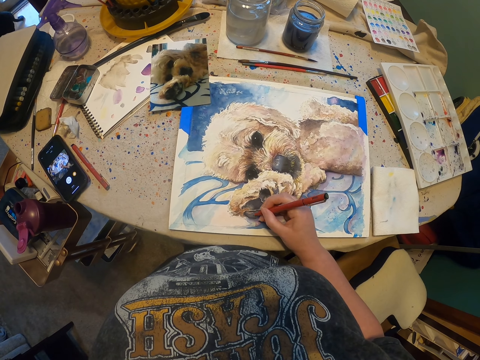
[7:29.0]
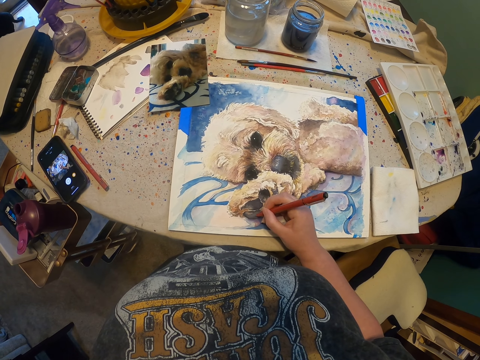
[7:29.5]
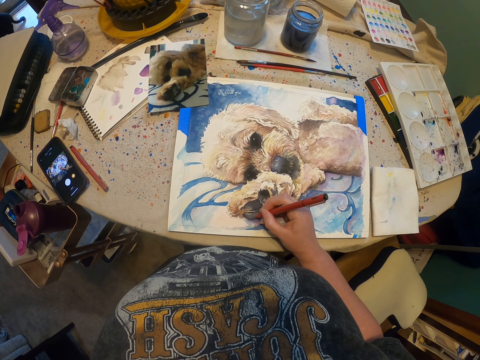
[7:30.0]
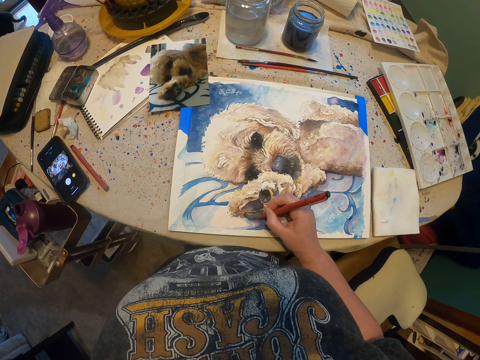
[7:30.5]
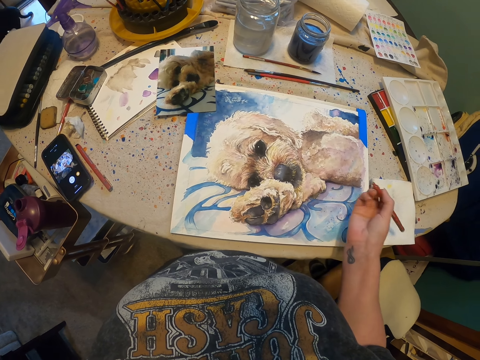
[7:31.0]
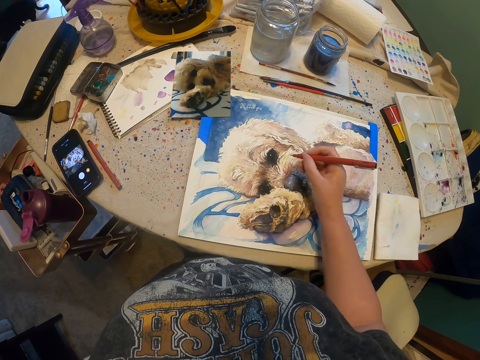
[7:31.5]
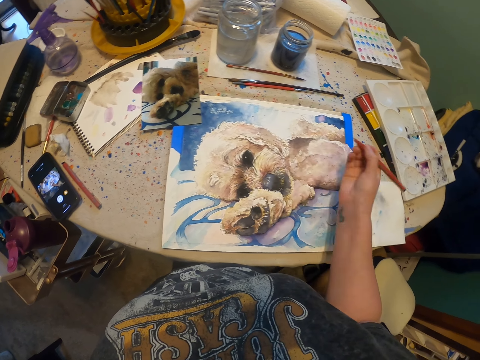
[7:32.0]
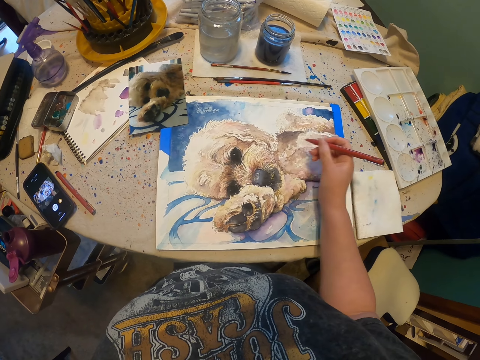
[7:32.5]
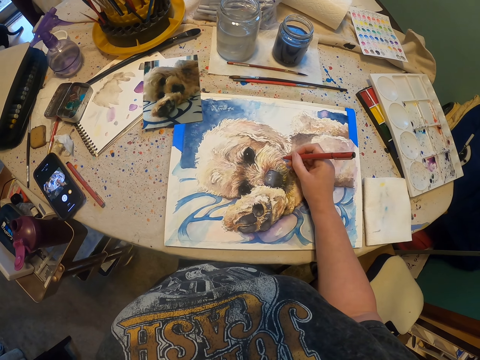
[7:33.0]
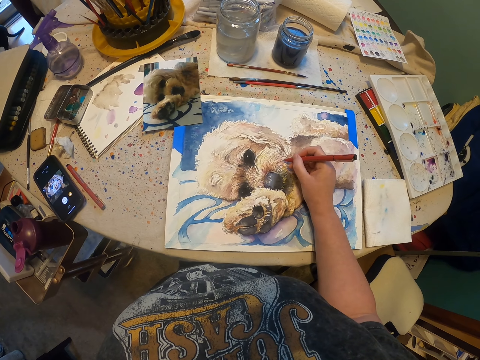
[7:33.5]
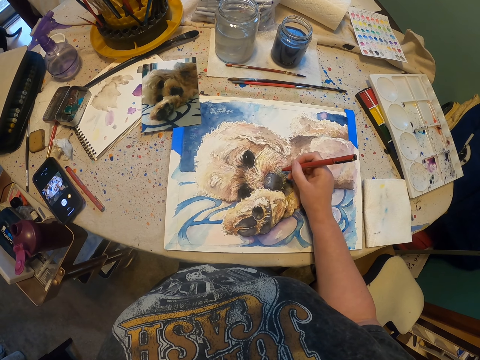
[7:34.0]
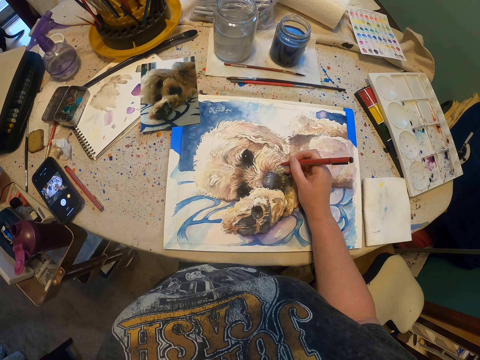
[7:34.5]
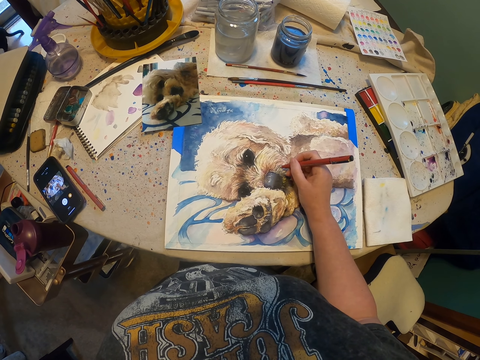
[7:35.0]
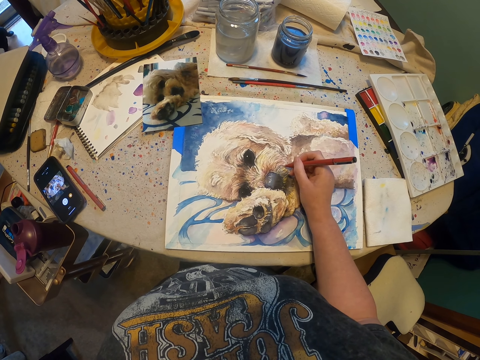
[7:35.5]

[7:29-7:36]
The camera wearer stares at the drawing. They move a pen on the right hand. They draw on the drawing with the marker pen.

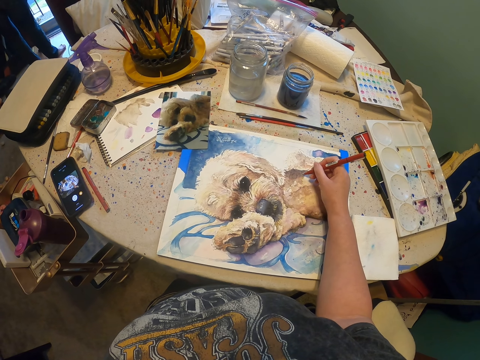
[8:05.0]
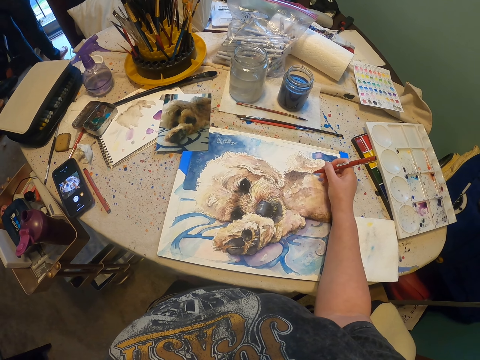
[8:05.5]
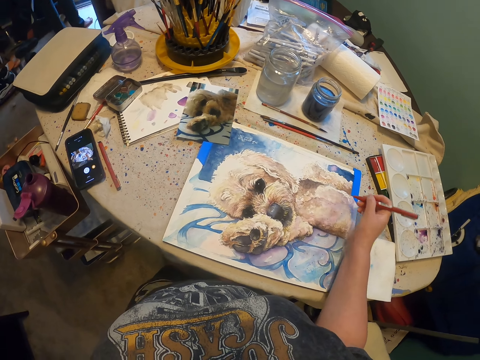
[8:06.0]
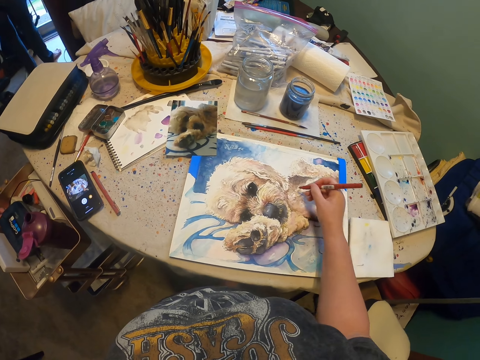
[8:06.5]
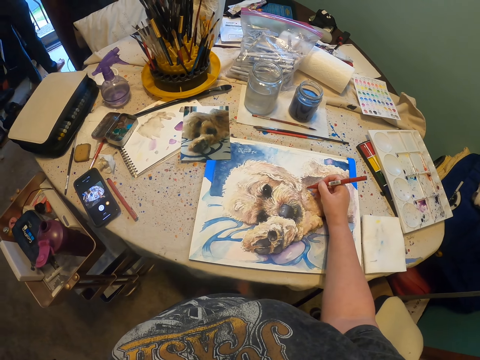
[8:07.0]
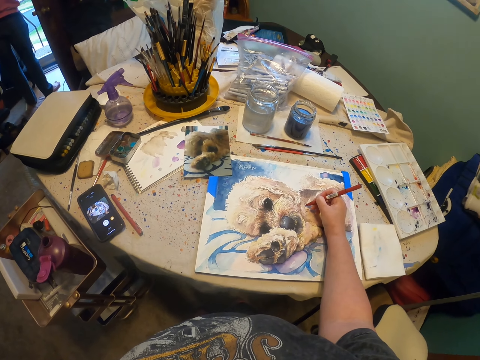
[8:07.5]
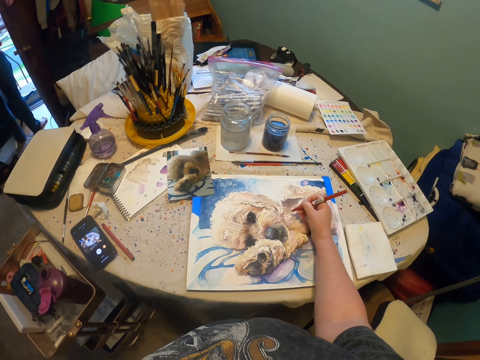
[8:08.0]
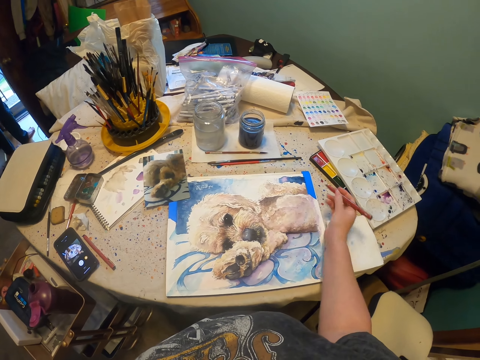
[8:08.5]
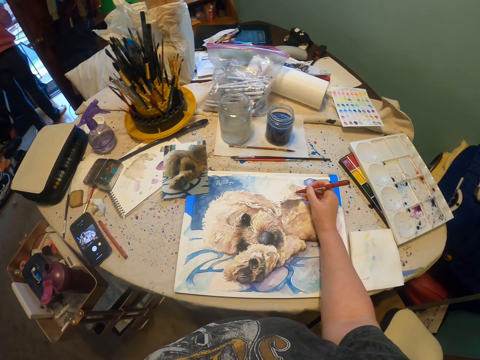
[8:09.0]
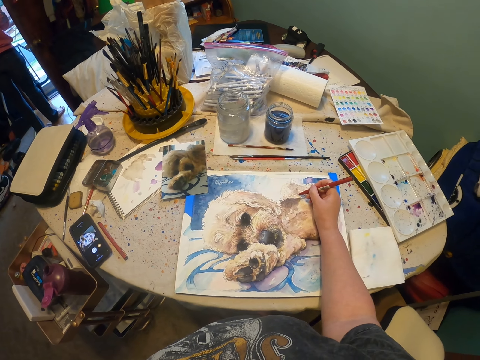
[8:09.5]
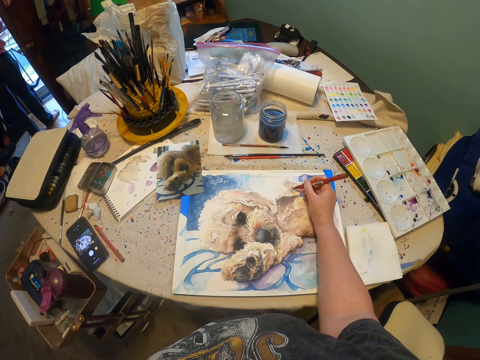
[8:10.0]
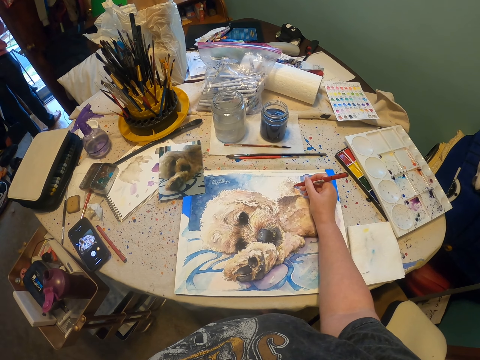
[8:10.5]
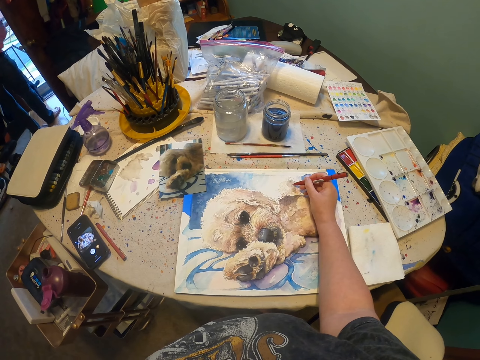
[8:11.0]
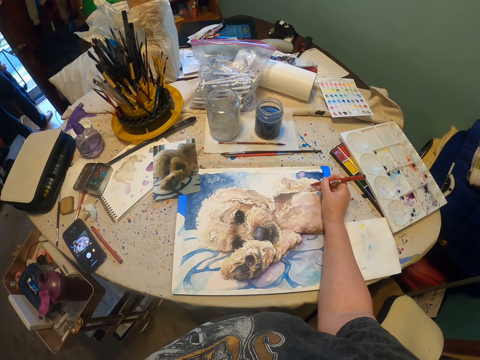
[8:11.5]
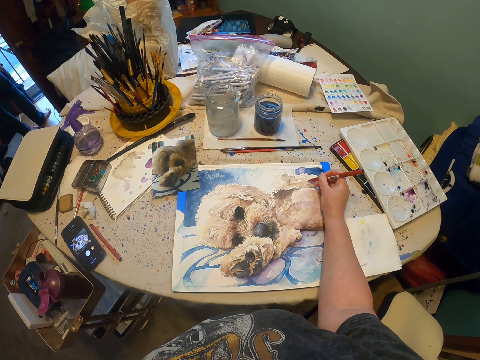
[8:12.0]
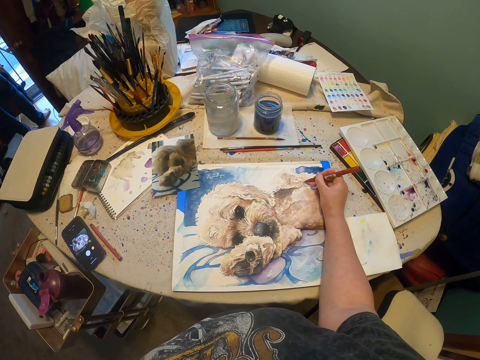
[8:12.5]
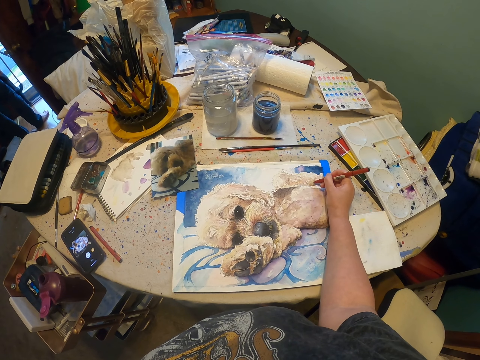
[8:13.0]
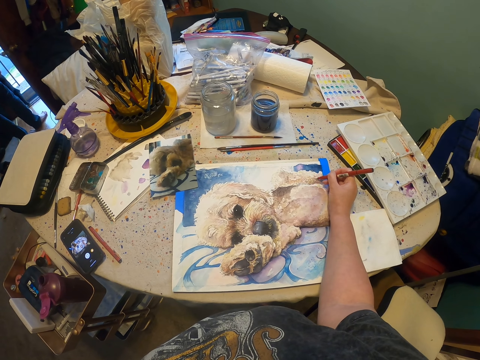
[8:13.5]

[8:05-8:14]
The camera wearer moves a pen on the right hand. They draw something with the pen. They move the pen on the right hand. They draw something with the pen.

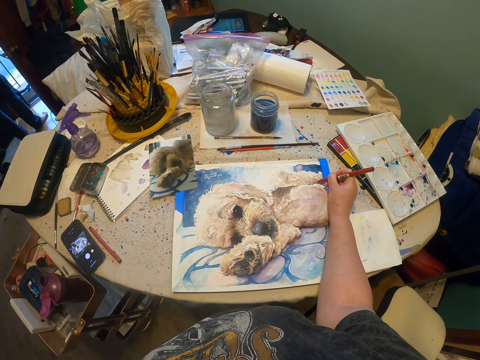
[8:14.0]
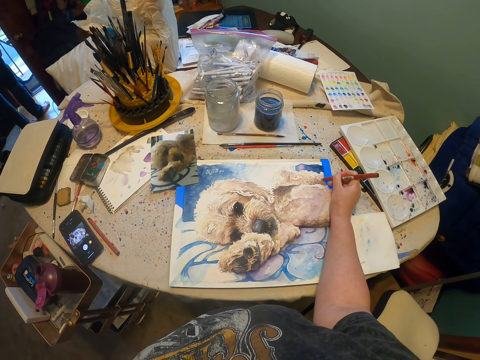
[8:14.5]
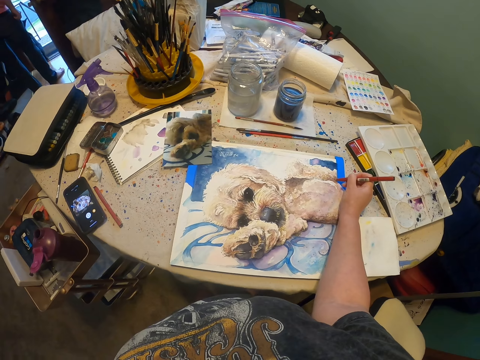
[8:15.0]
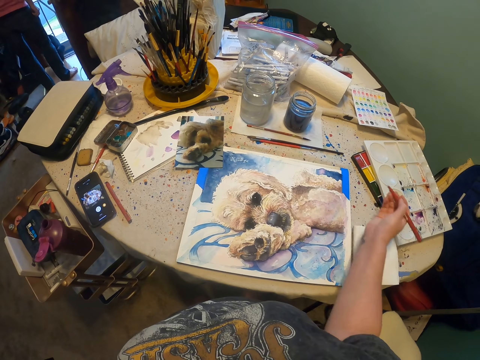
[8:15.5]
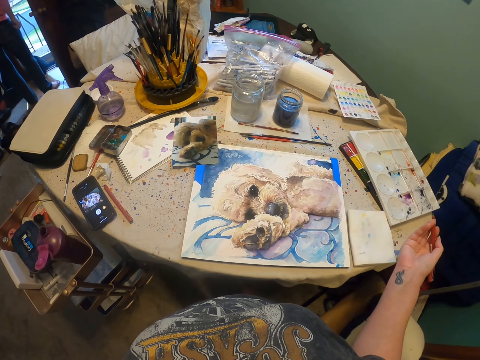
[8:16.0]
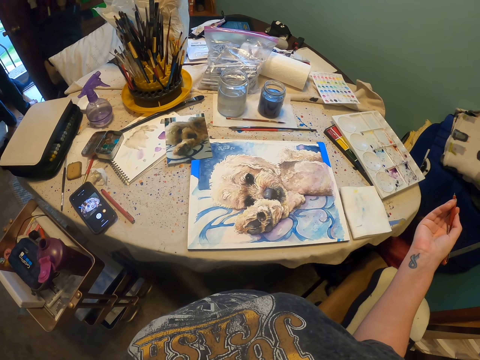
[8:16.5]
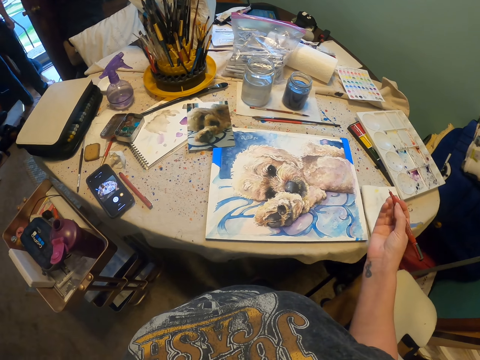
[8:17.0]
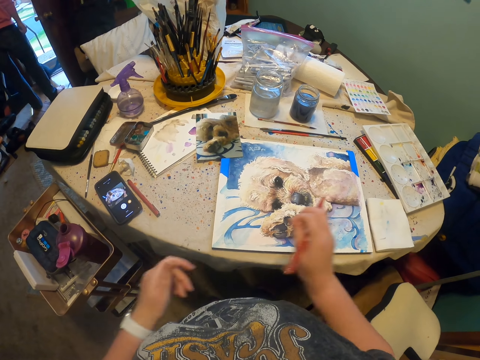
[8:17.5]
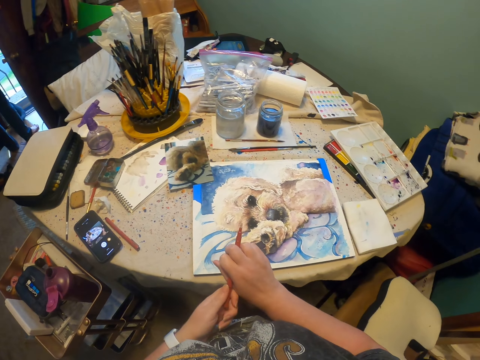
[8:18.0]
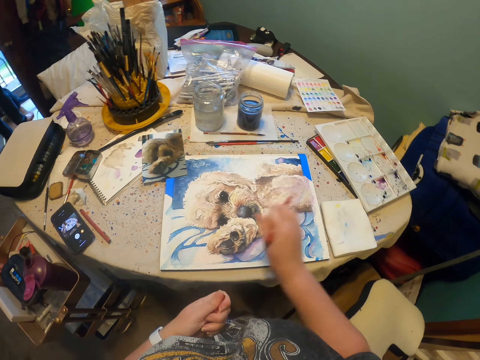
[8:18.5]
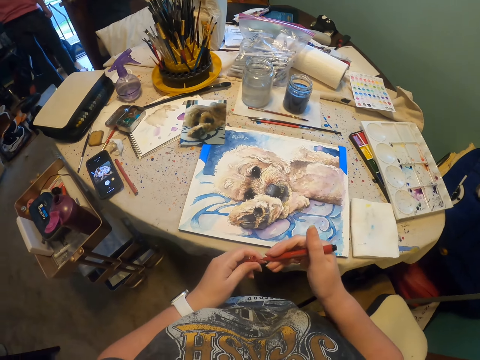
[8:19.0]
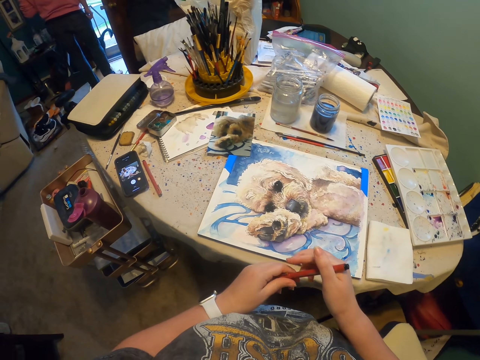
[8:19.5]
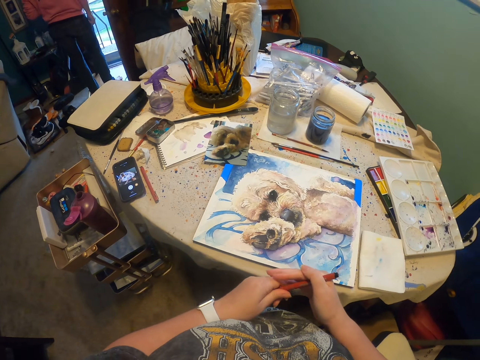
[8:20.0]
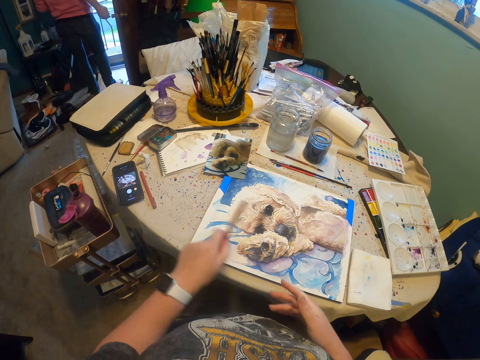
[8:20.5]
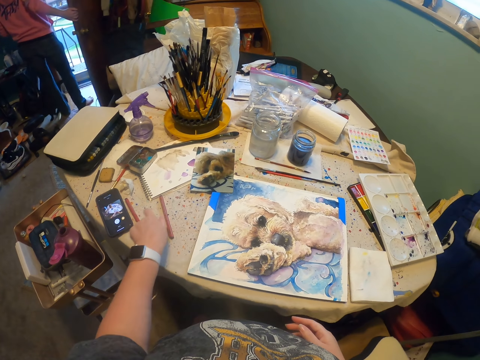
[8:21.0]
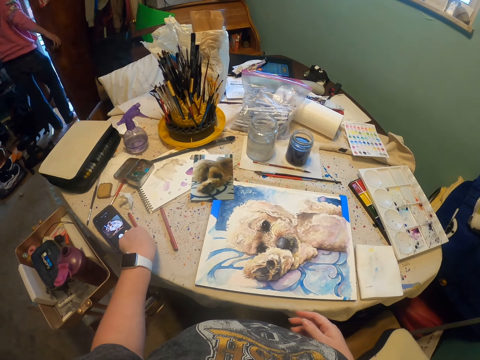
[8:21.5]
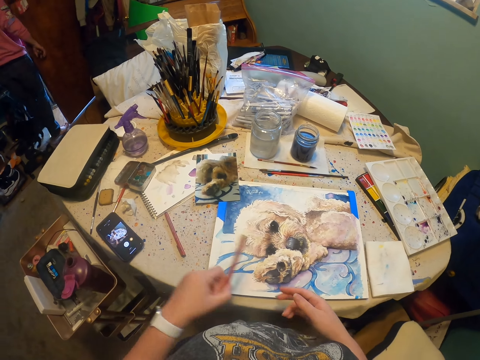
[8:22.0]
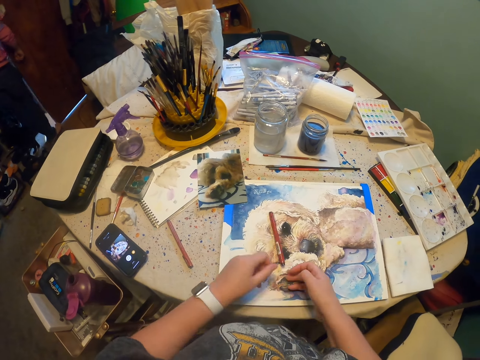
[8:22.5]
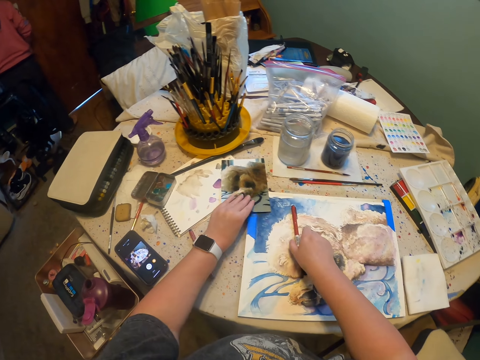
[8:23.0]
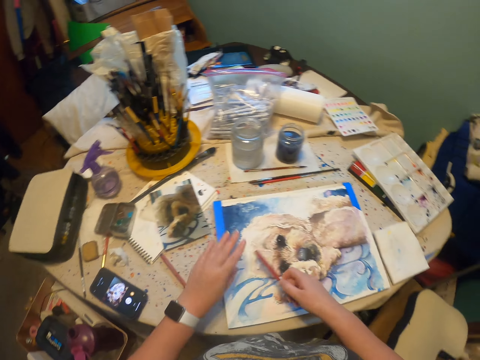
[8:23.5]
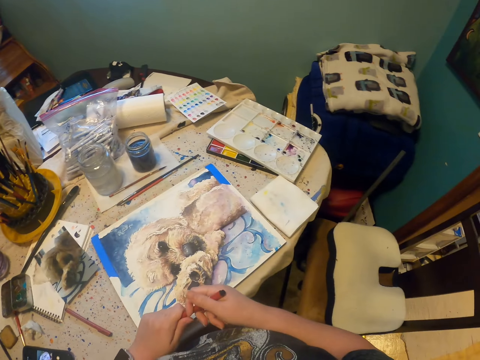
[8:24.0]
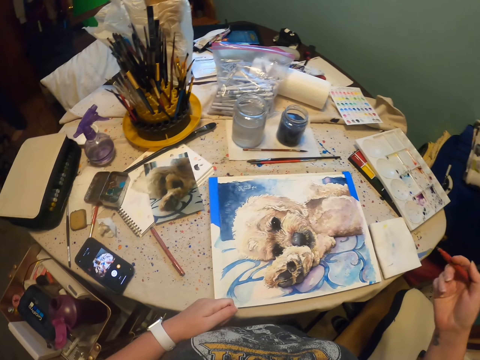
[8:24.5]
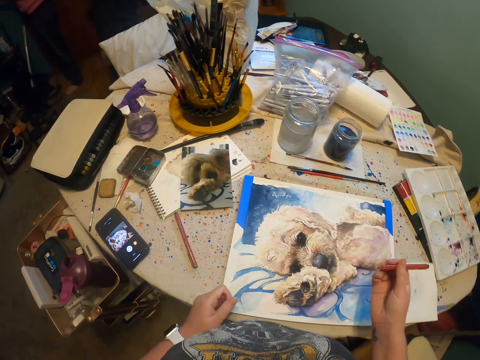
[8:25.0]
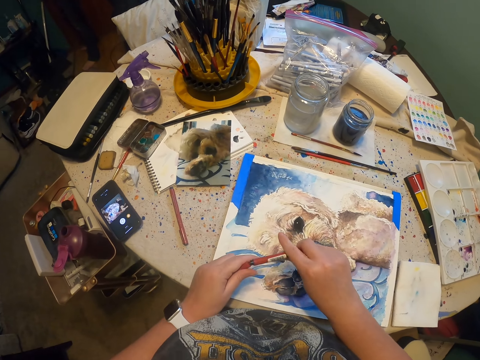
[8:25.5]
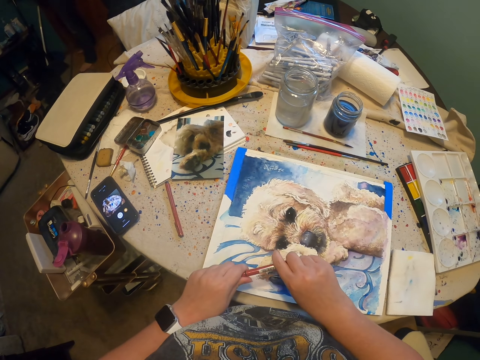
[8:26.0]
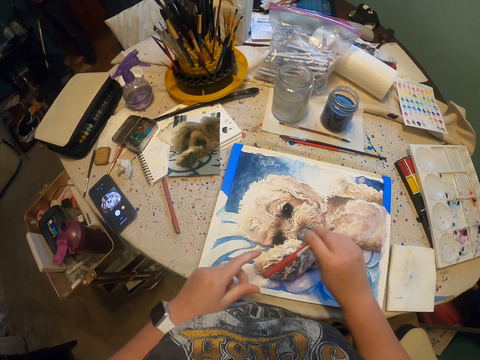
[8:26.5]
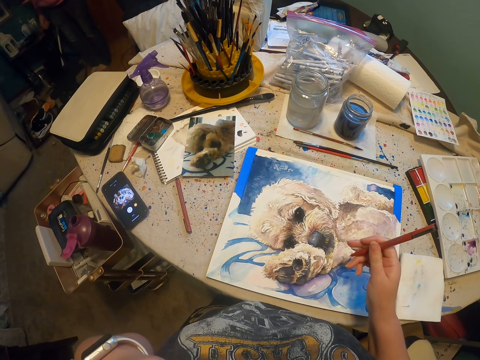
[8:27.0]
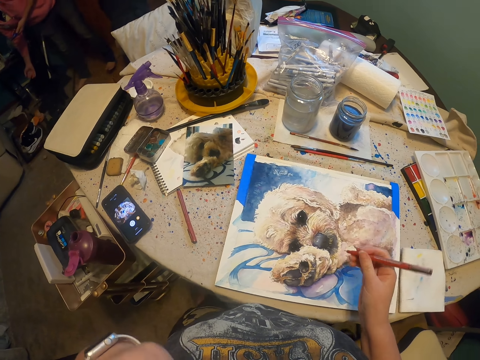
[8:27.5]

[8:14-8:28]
The camera wearer stares at the drawing. She moves the pen on the right hand. She holds the marker pen with both her hands. She separates the marker pen from the lid with both hands. She covers a part of the marker pen with the lid with the left hand. She places the marker pen on the table with the left hand. She picks up another marker pen with the left hand. She holds the marker pen with both her hands. She drops the pen on the table. She adjusts the position of the photograph. She picks up the marker pen from the table with the right hand. She moves something with the left hand on the table. She holds the marker pen with both her hands. She separates the marker pen from the lid. She places the lid on the top of the marker pen with both hands. She reaches for her face. She does something with the left hand.
